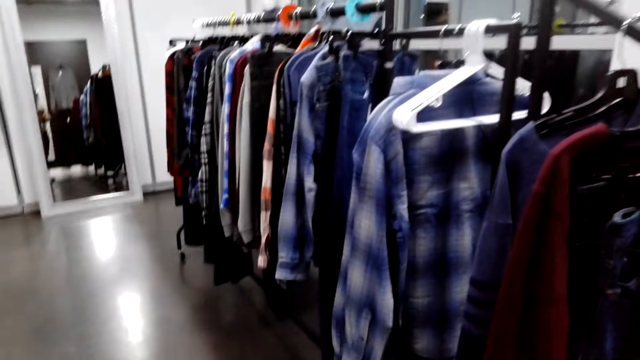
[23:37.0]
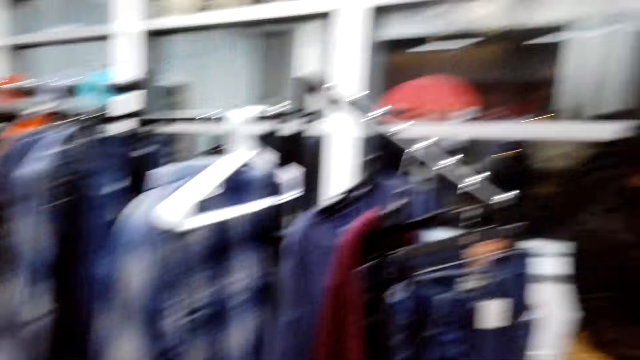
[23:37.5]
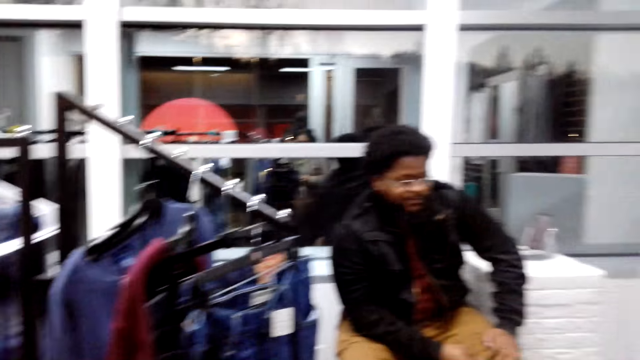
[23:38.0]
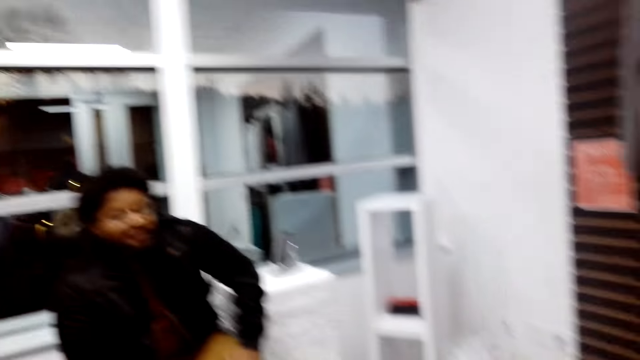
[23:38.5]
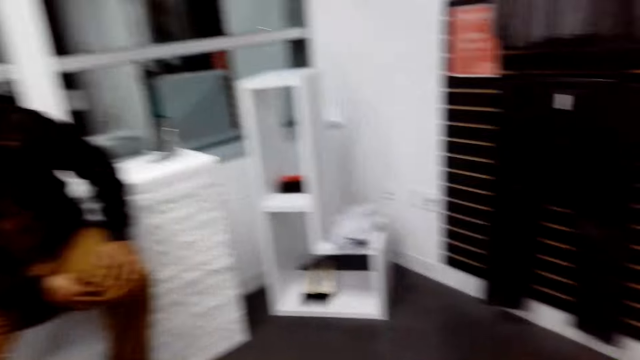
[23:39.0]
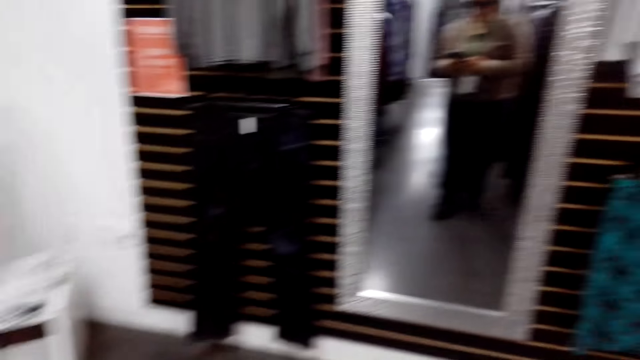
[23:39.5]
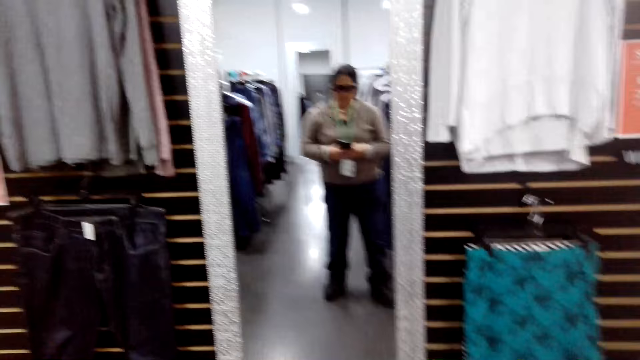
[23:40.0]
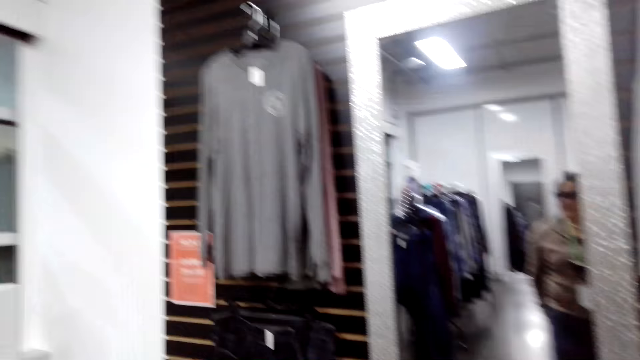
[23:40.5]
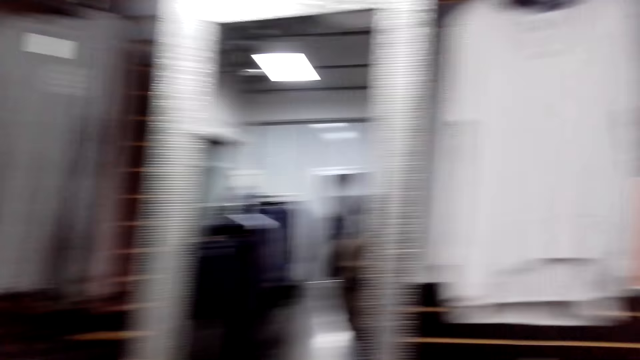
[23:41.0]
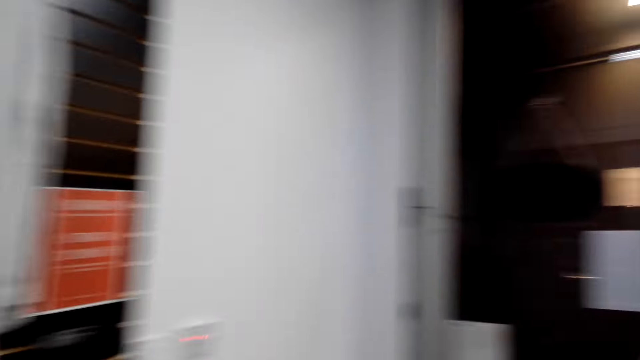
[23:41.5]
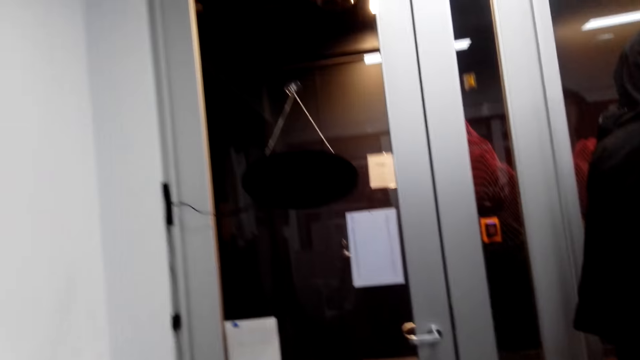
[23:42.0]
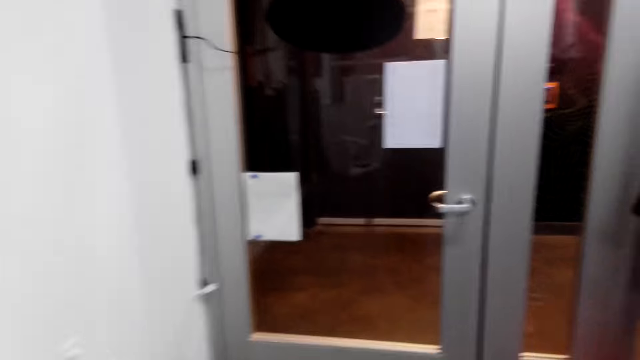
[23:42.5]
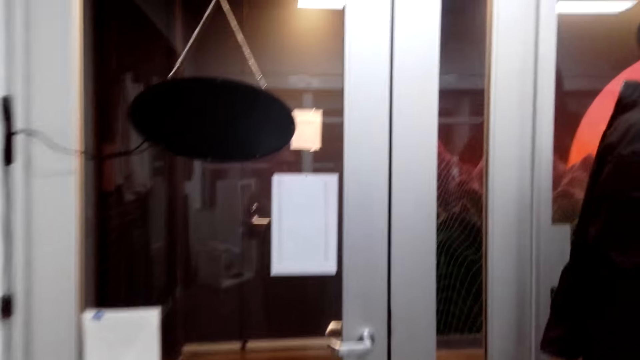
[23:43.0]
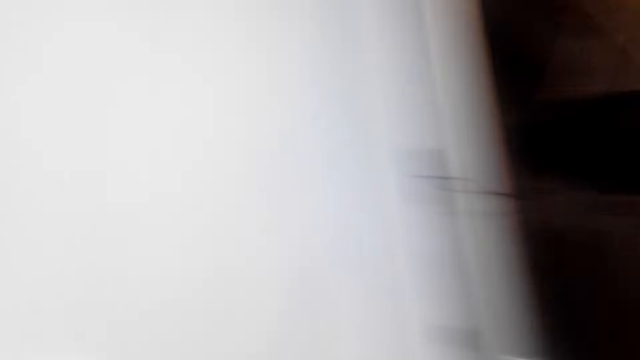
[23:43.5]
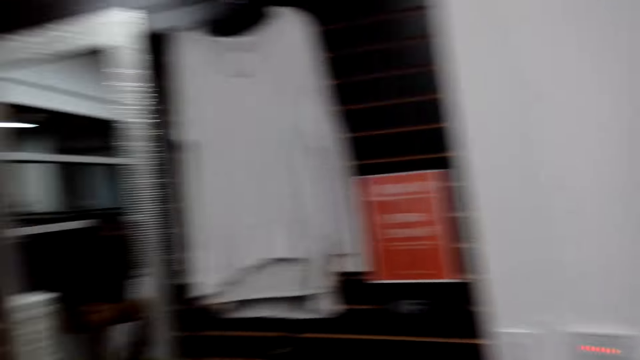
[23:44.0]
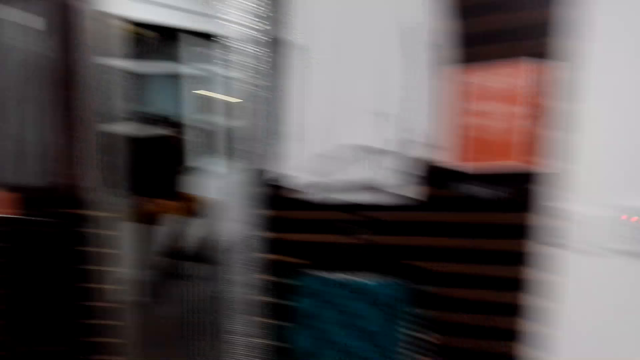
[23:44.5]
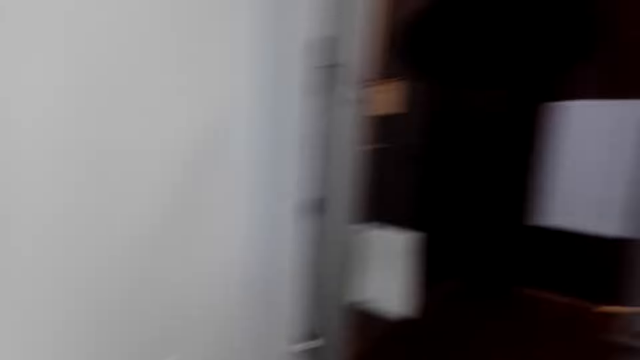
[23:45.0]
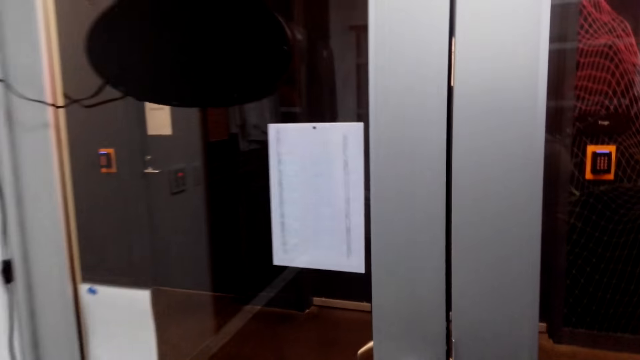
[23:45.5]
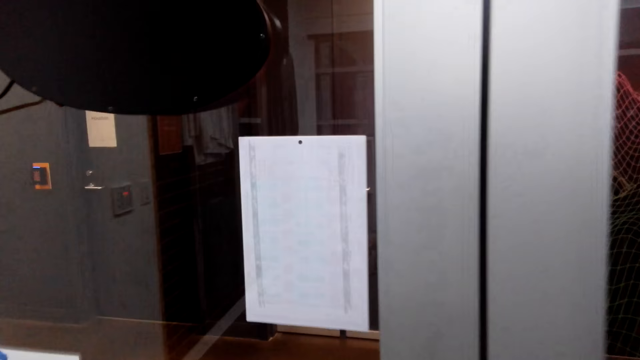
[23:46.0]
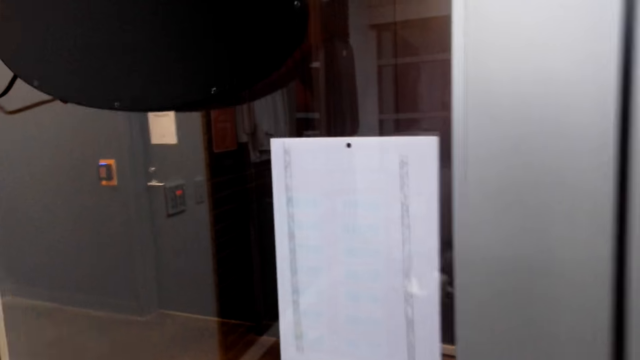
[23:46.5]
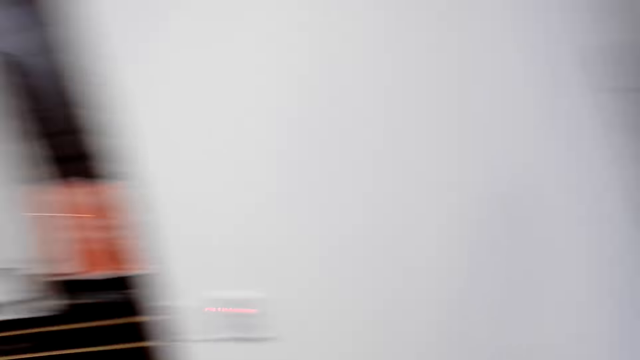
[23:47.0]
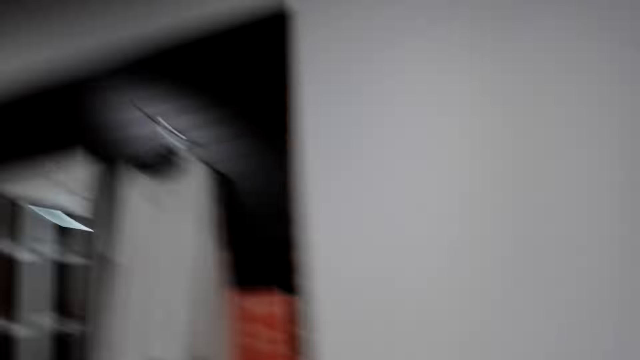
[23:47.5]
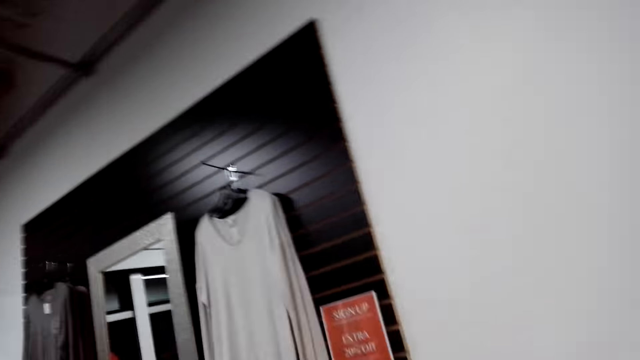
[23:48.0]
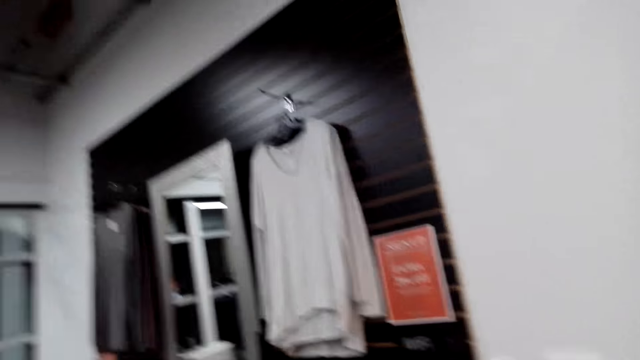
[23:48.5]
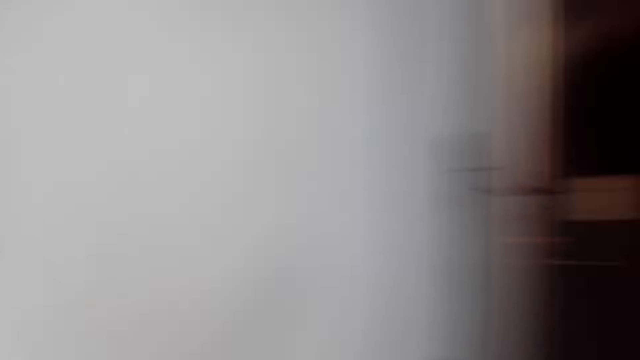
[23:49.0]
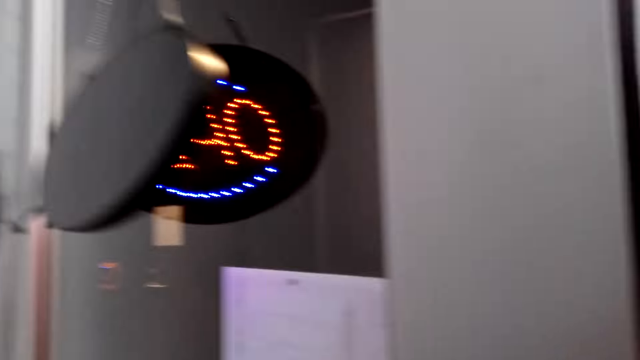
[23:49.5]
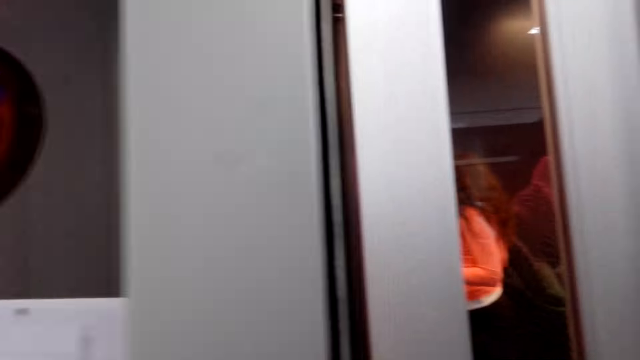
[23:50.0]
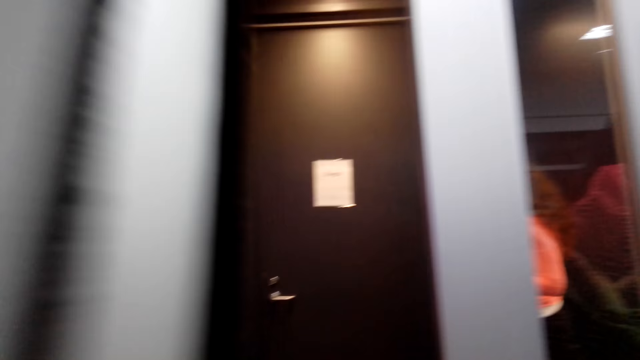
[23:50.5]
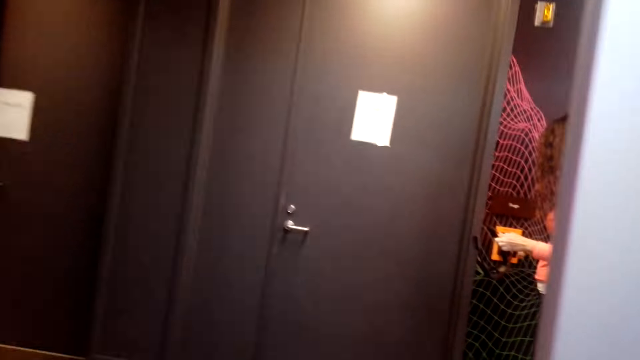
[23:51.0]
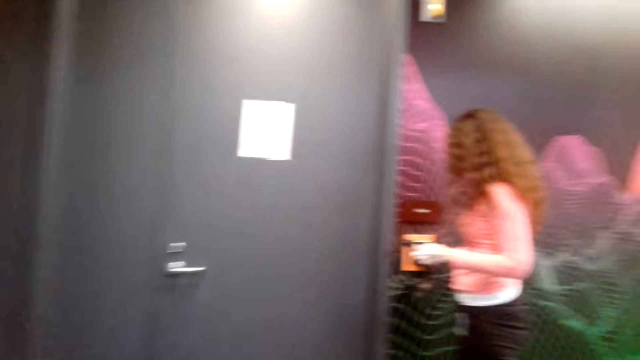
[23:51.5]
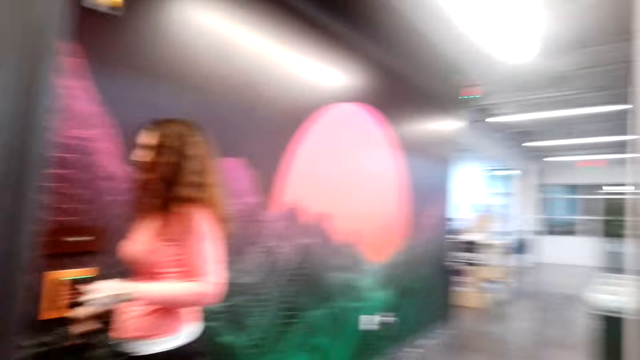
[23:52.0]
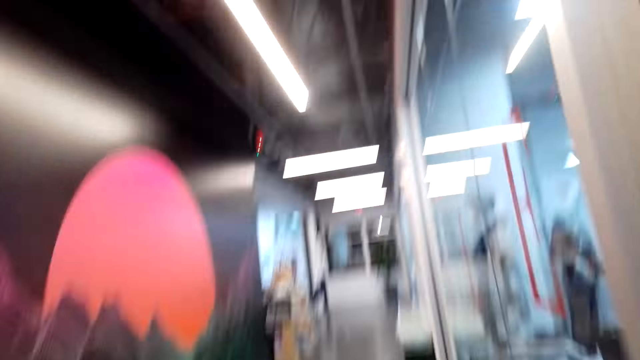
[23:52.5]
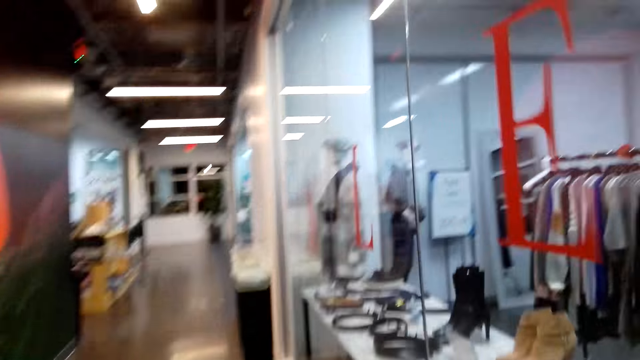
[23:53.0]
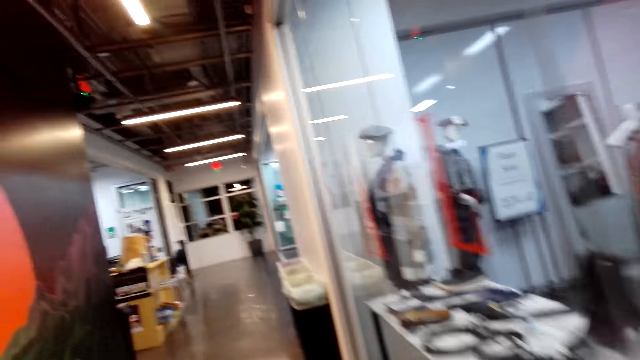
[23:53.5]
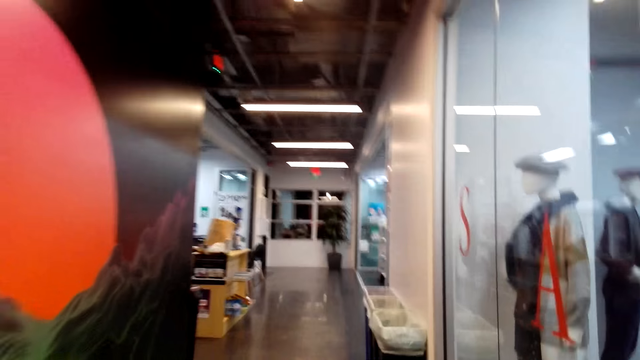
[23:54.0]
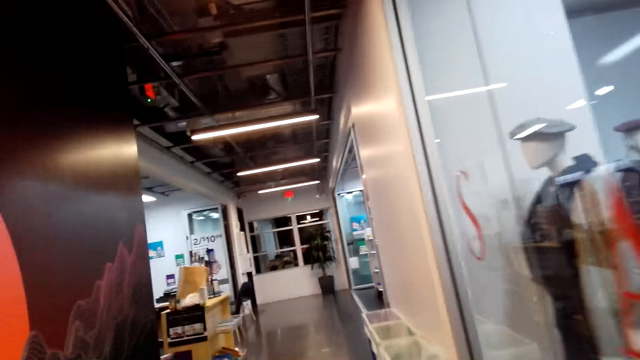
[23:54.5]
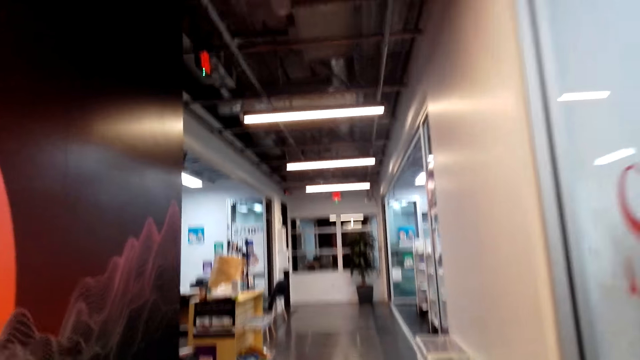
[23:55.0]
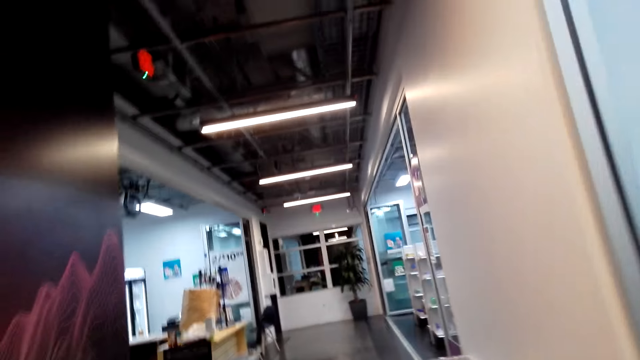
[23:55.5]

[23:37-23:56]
The camera wearer opens a door. They exit a cloth store.
